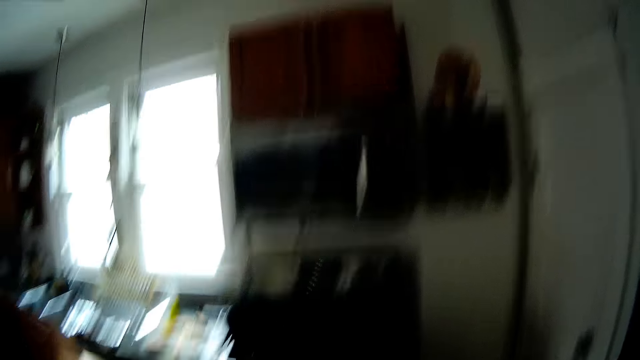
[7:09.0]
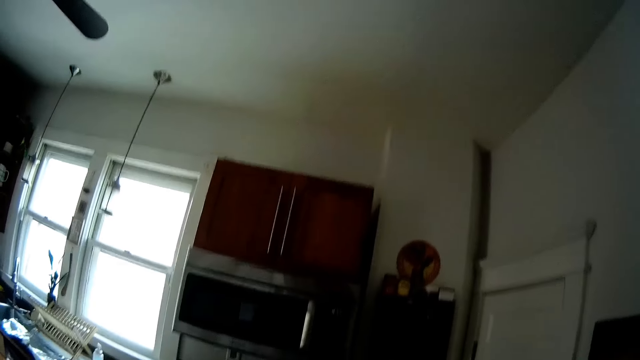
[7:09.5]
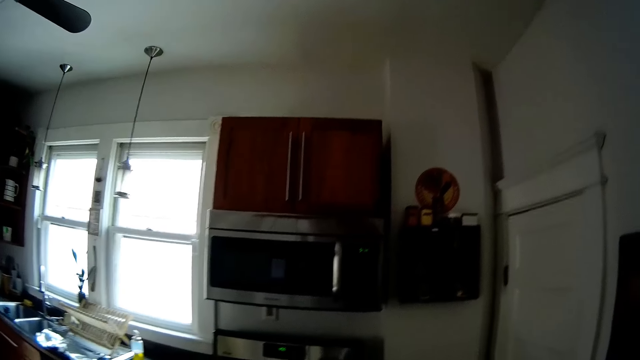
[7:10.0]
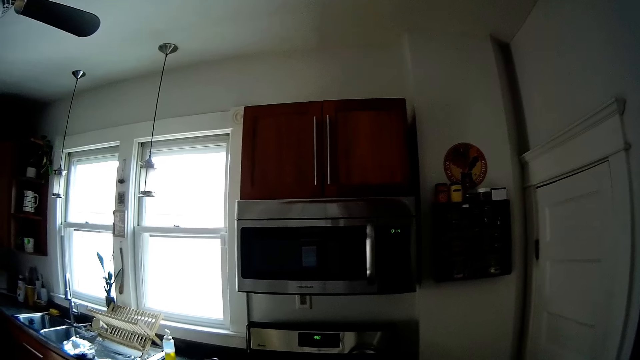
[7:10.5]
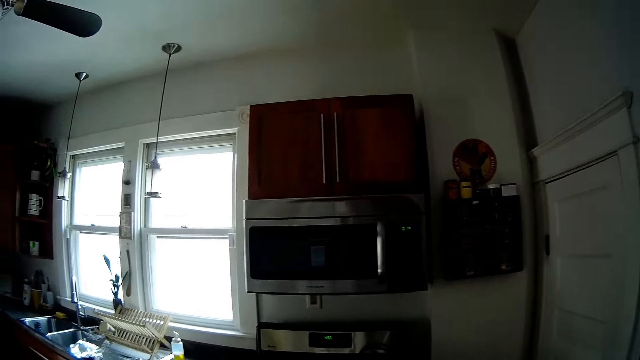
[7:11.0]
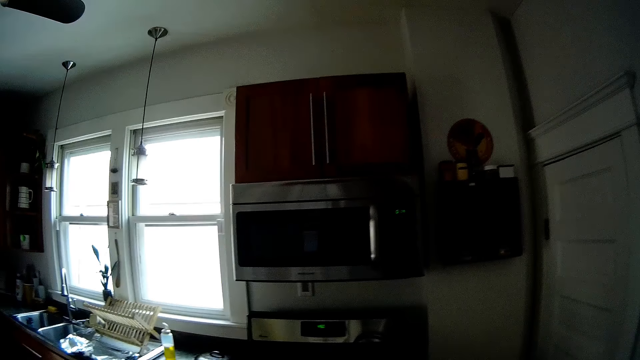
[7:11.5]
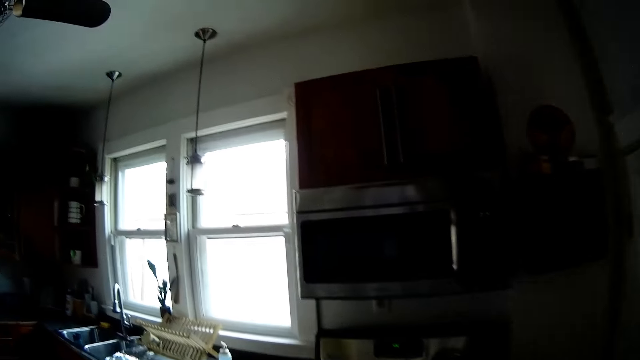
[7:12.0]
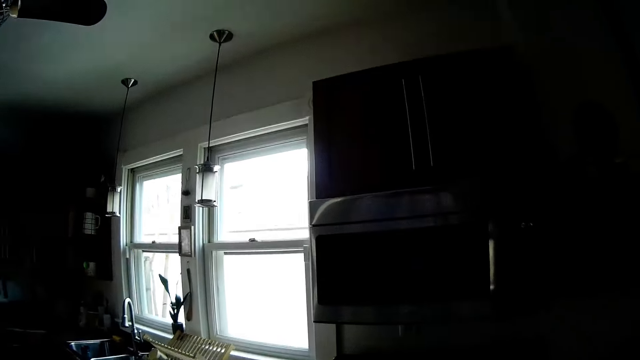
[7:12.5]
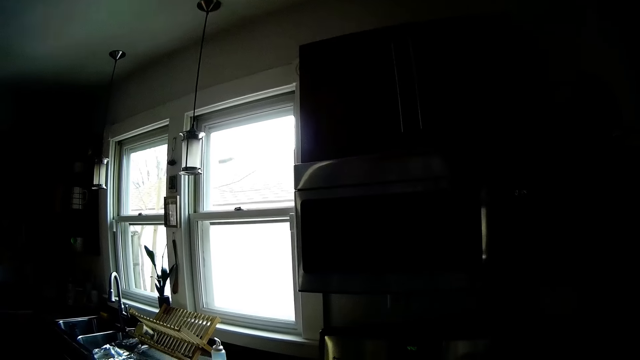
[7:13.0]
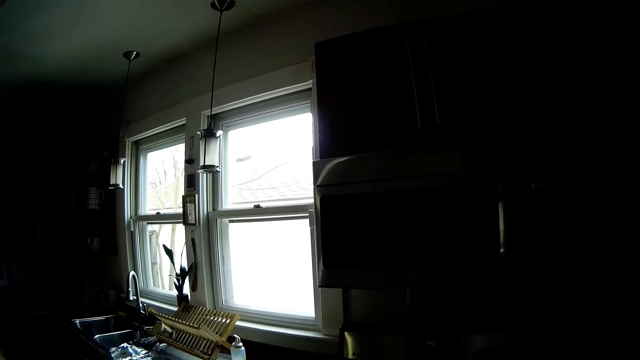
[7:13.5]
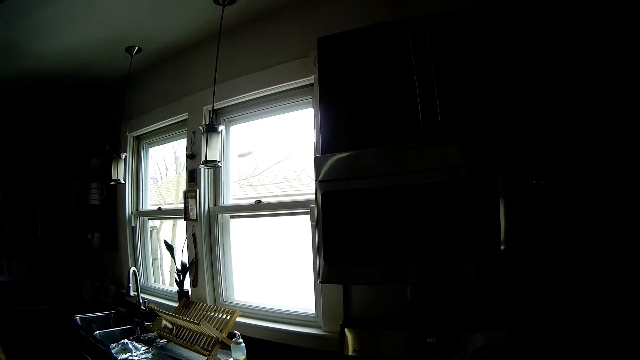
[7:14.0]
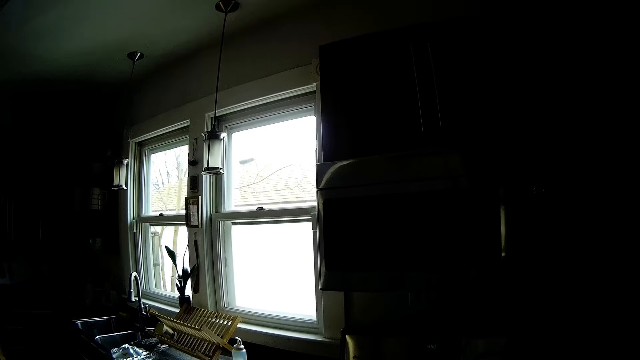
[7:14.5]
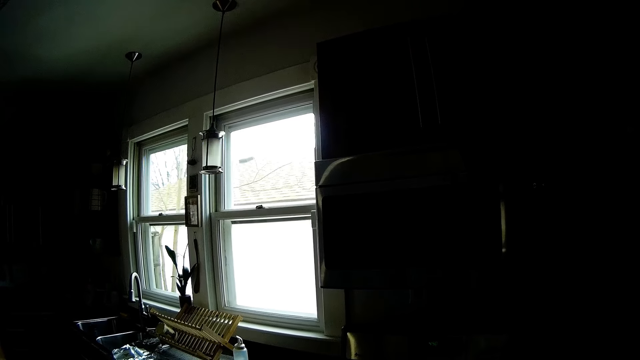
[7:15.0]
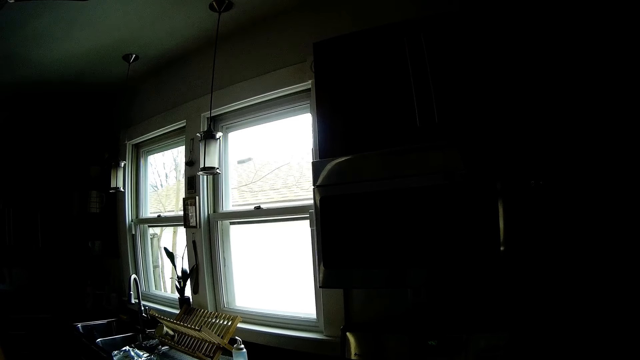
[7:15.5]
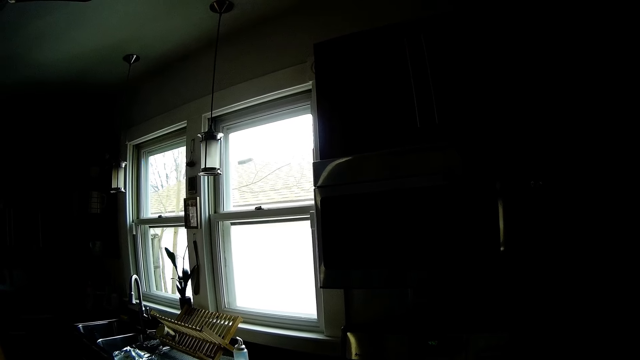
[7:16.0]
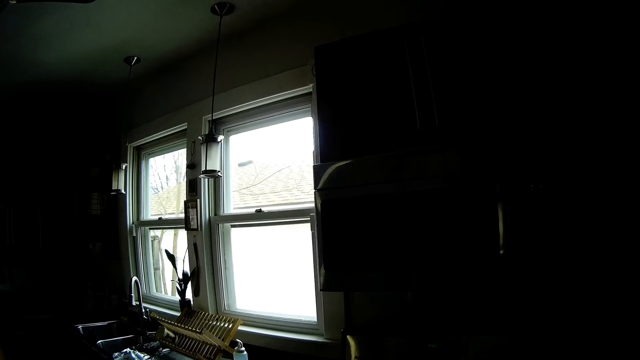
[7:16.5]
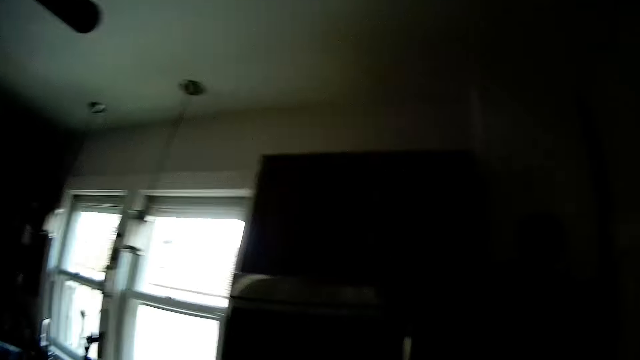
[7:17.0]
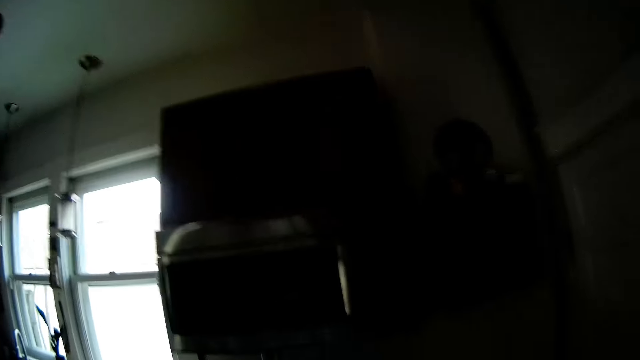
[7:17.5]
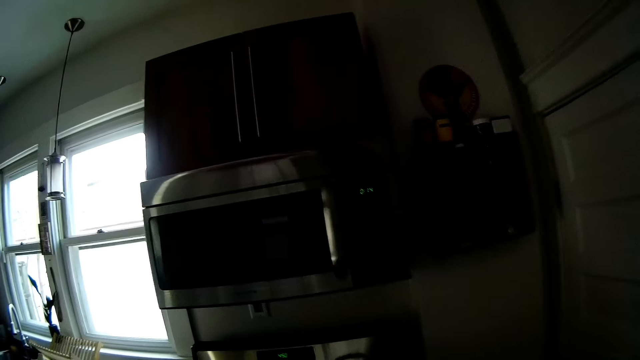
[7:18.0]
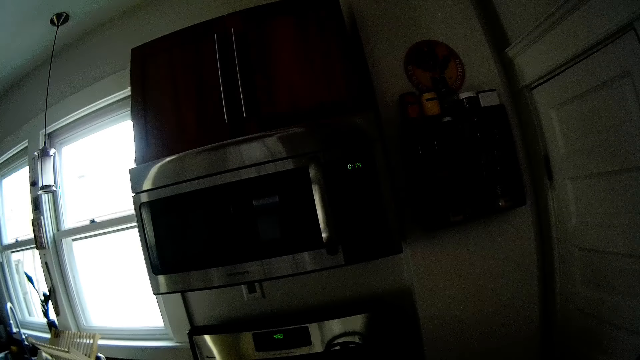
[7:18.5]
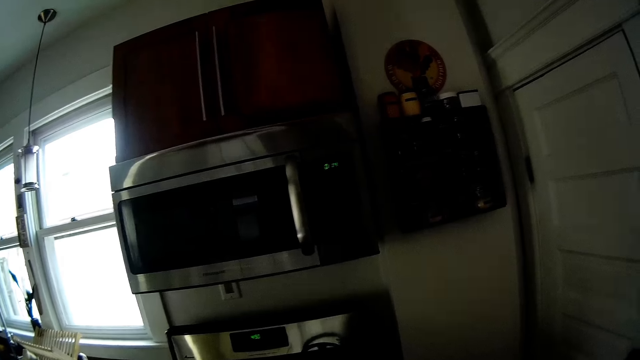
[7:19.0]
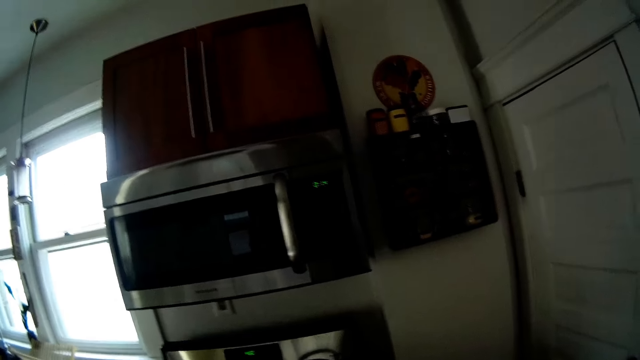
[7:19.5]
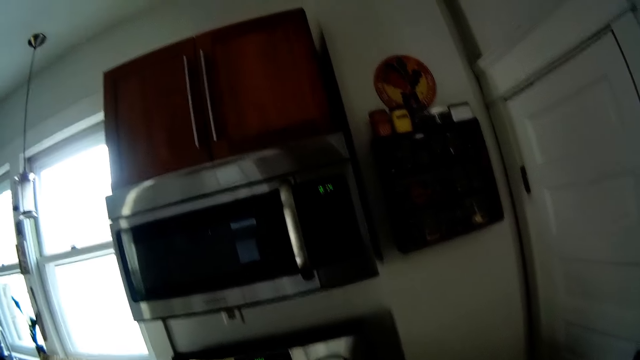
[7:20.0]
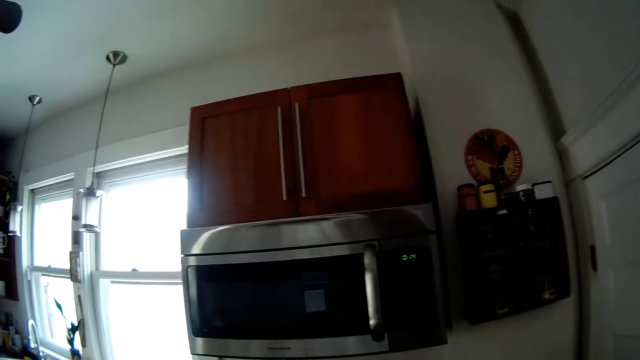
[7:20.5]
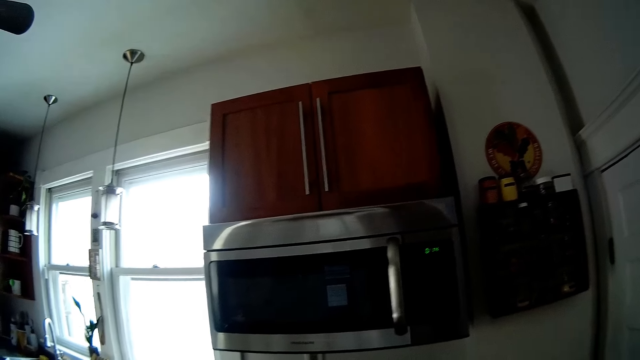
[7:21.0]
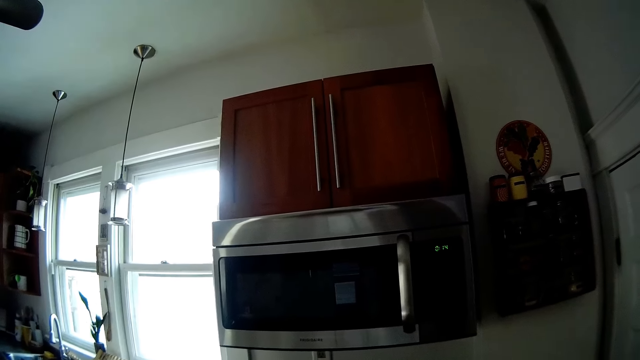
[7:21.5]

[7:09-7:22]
The camera wearer looks around a kitchen. They talk over the phone. They look around the kitchen. They talk over the phone.

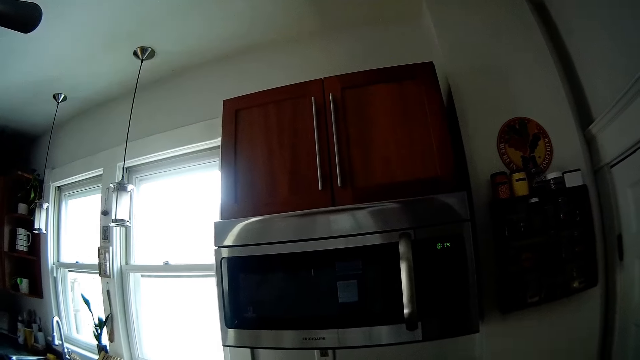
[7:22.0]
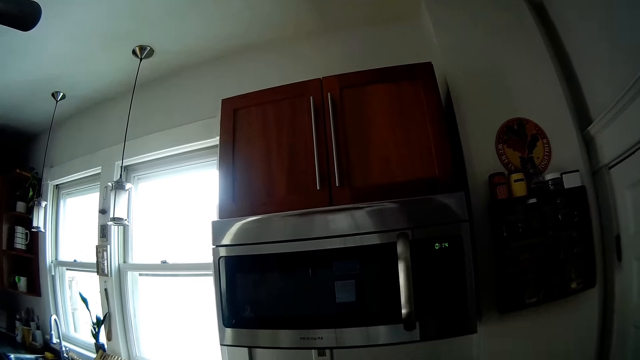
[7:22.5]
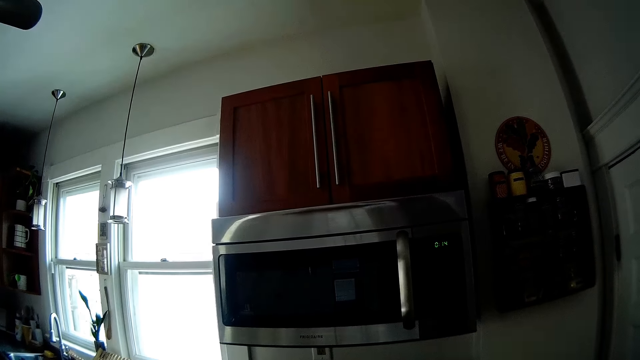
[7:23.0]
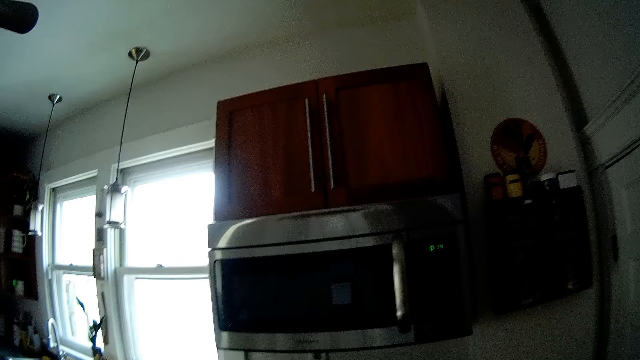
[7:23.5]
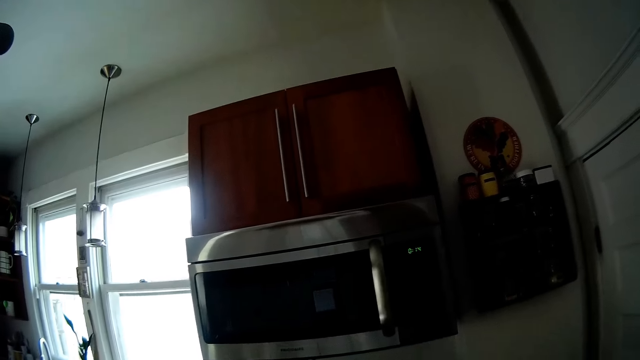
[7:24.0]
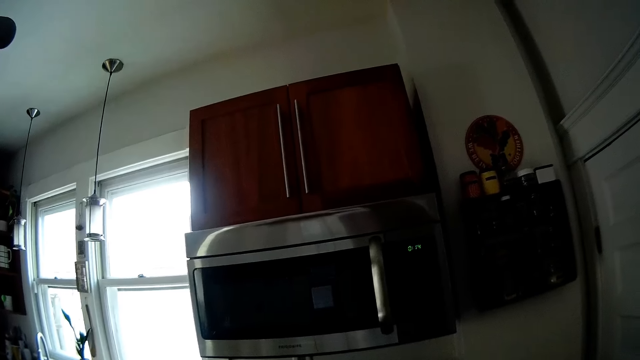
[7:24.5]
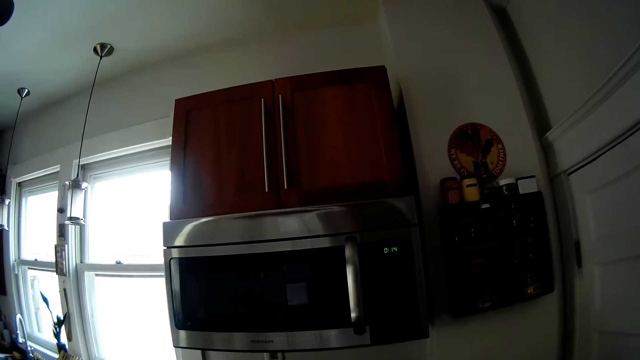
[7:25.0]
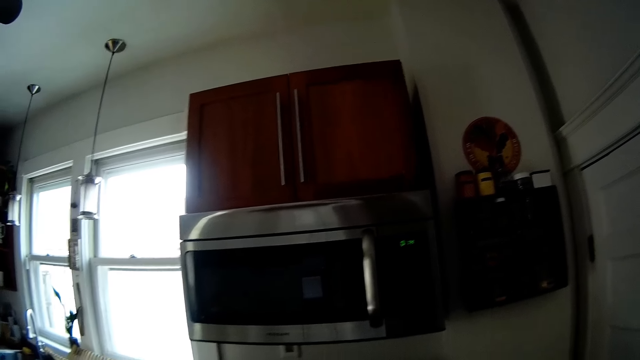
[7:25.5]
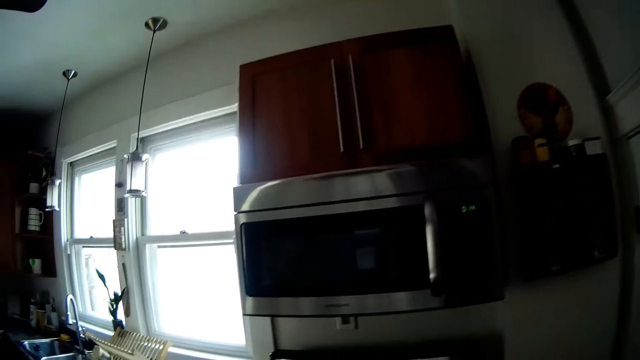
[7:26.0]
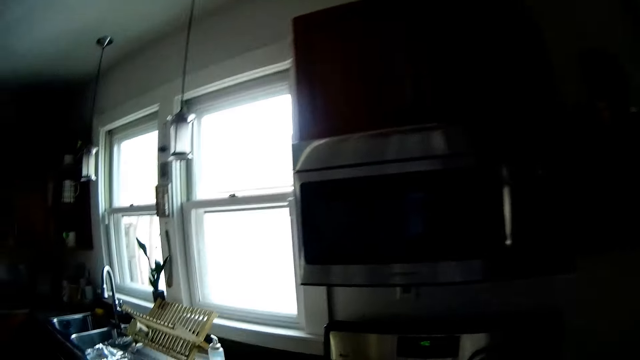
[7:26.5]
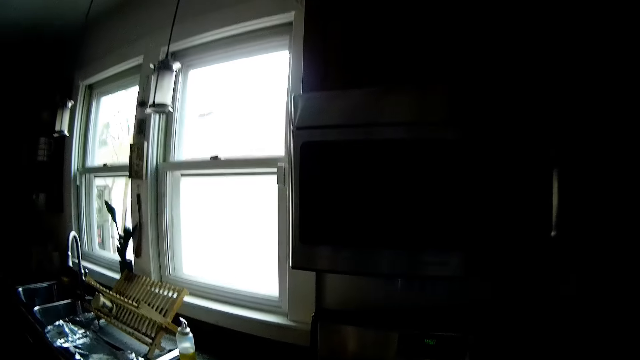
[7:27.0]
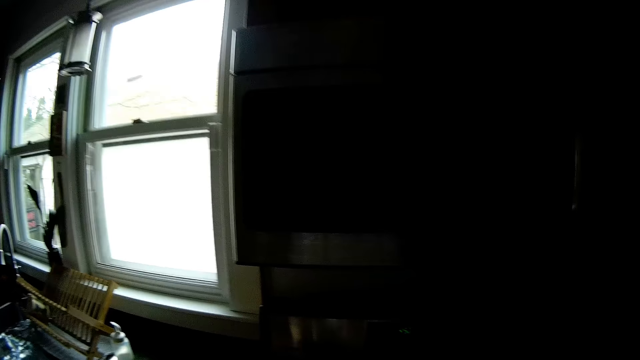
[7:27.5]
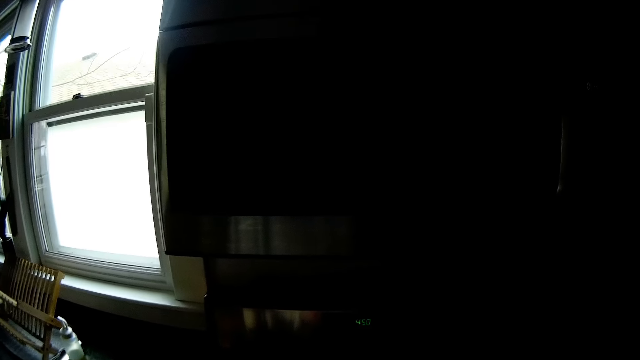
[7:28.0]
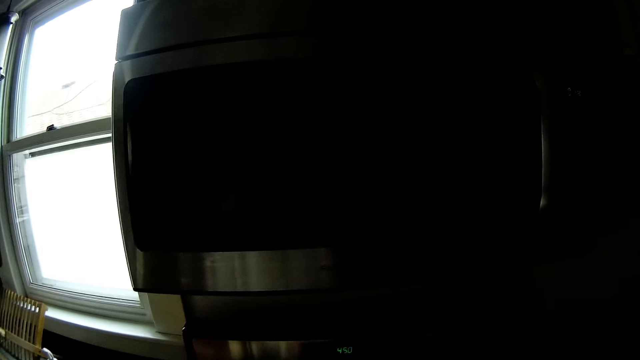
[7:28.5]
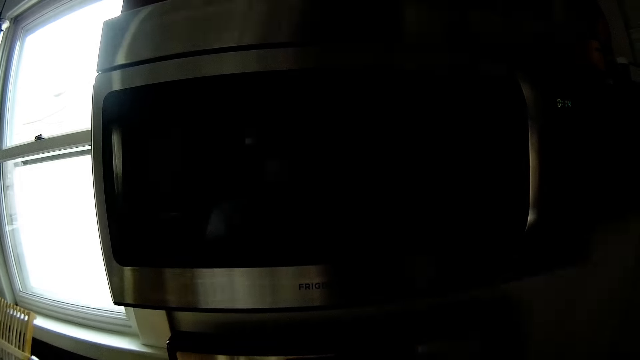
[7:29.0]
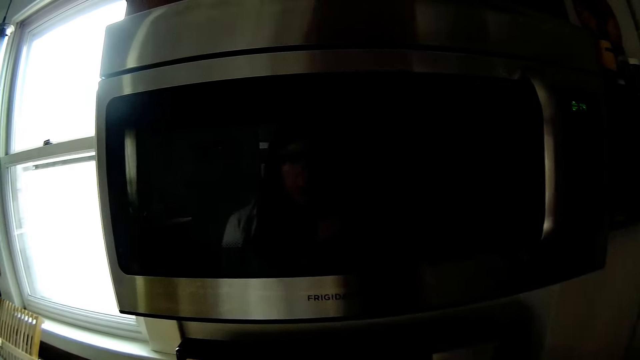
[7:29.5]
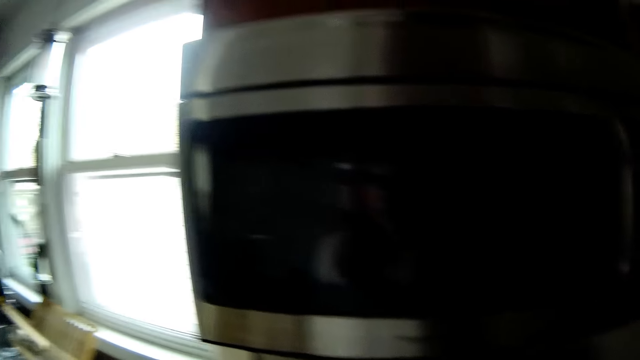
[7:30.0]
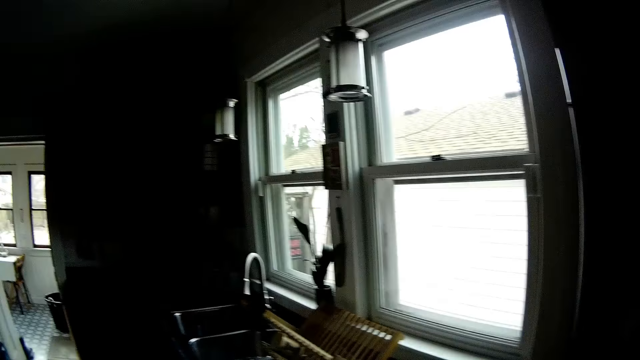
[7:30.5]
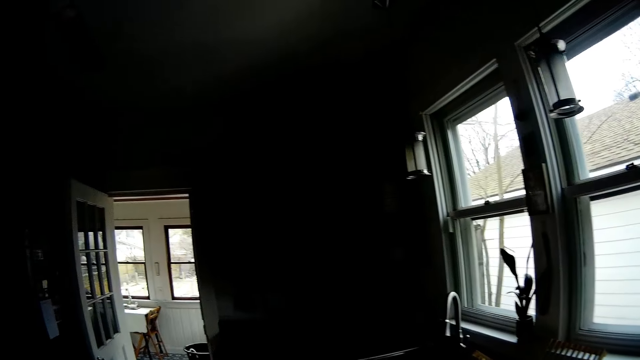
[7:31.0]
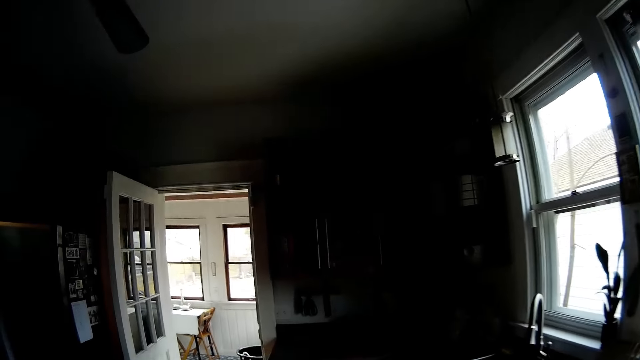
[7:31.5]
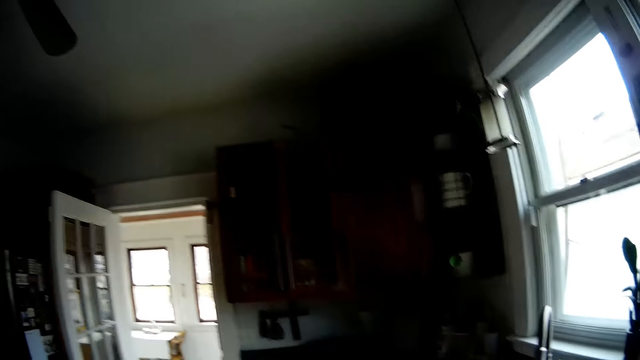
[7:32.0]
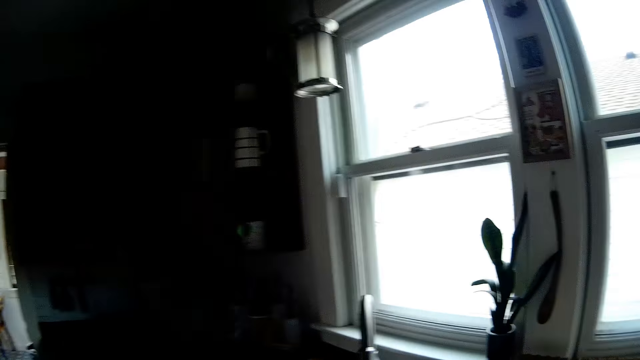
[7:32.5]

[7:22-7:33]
The camera wearer walks around a kitchen.
